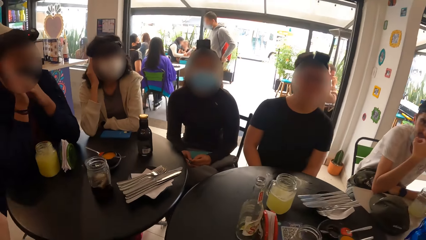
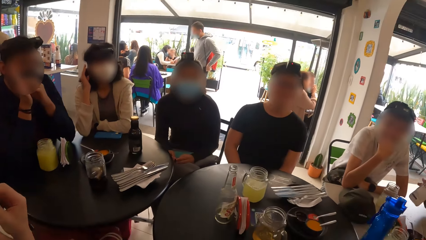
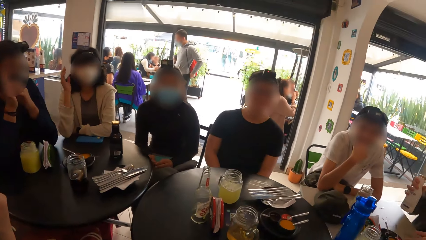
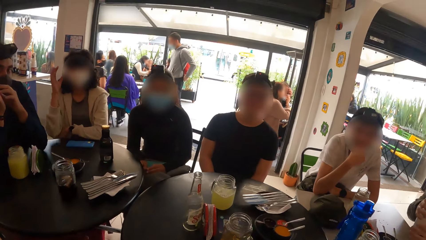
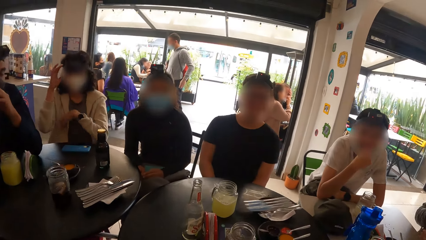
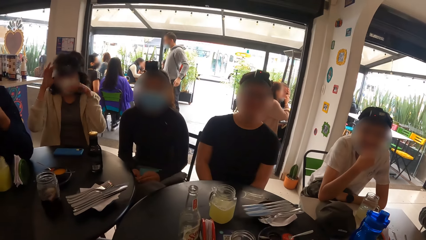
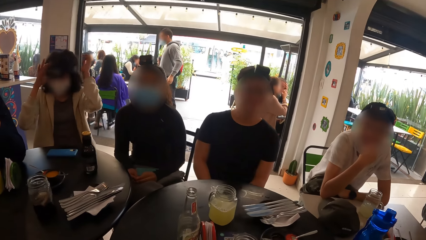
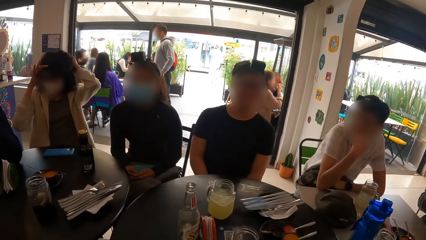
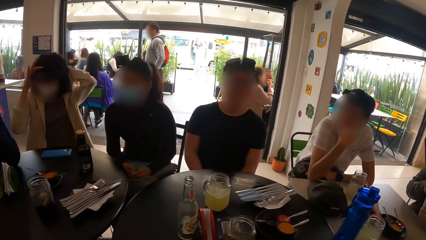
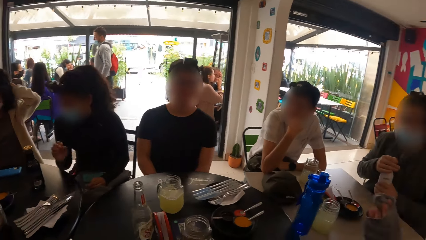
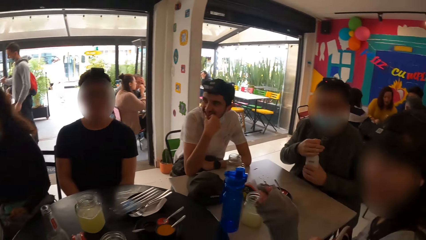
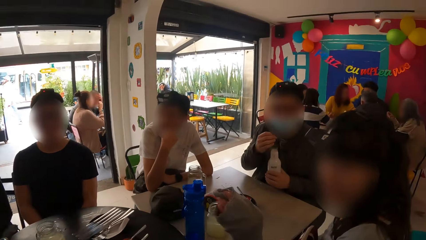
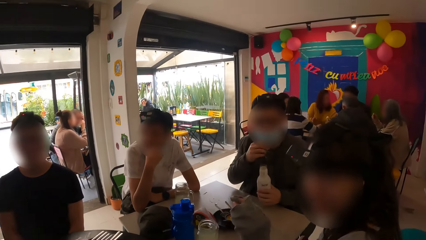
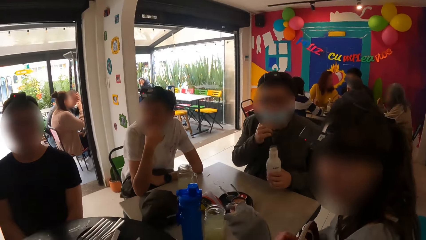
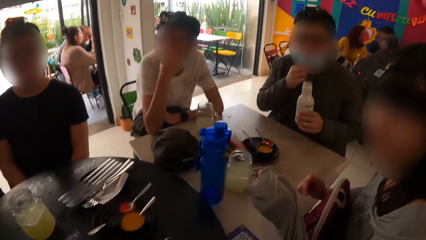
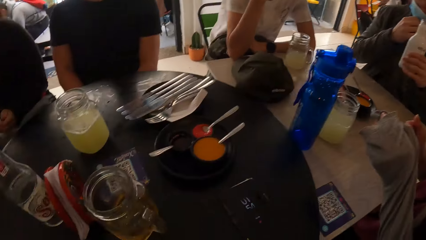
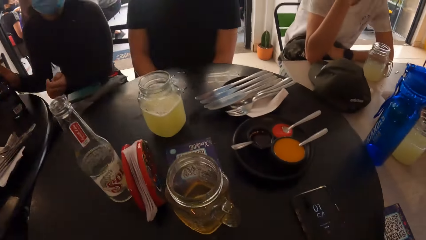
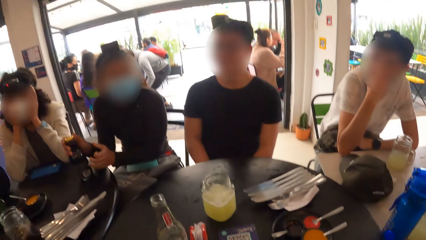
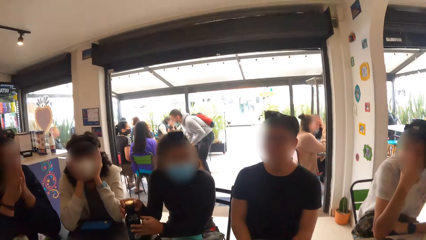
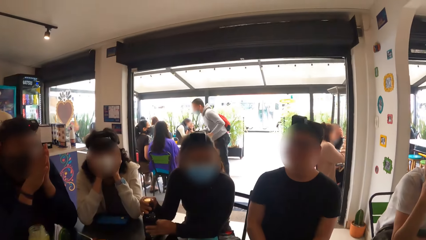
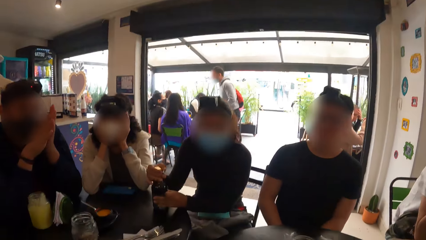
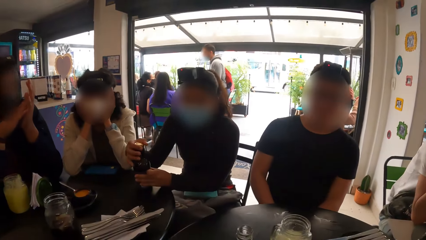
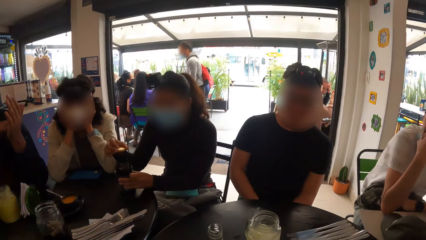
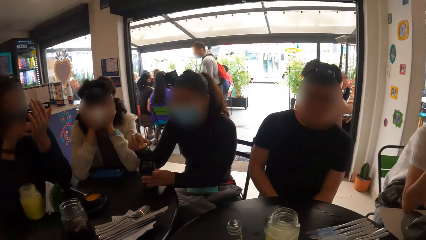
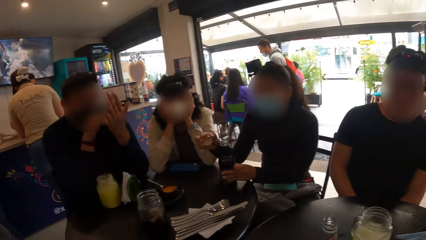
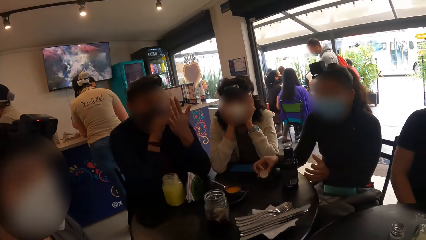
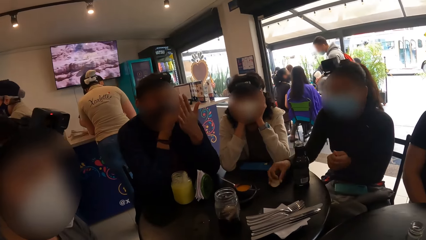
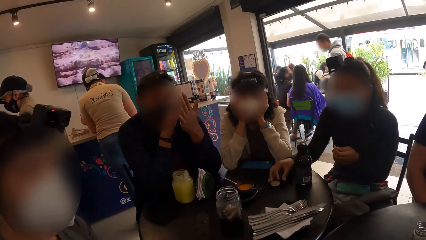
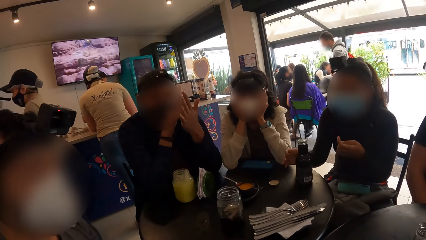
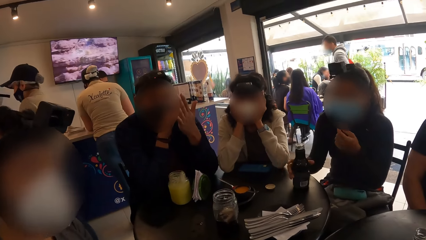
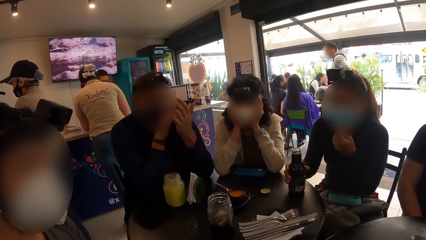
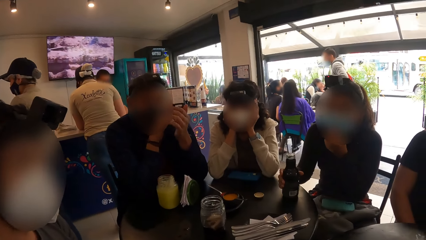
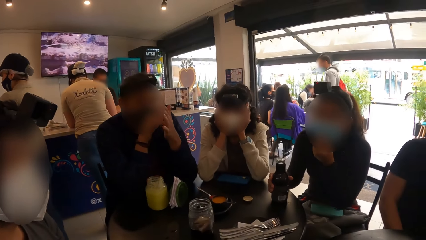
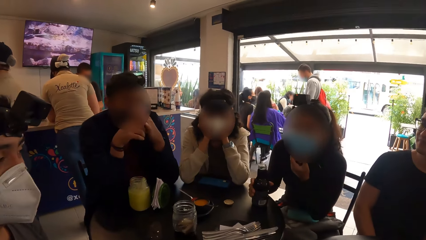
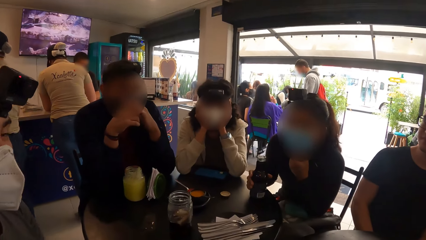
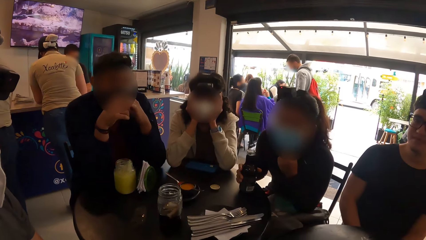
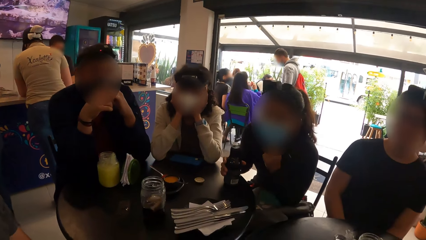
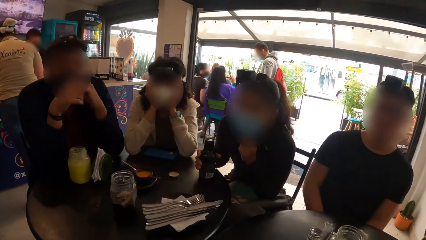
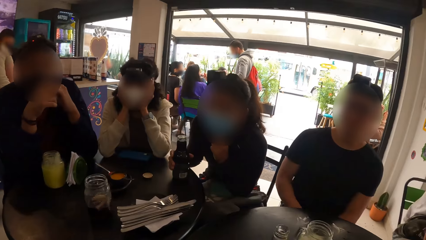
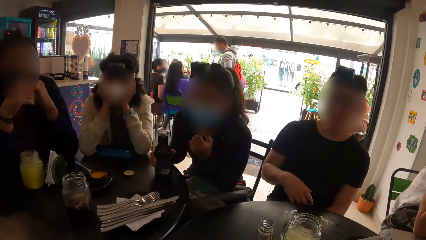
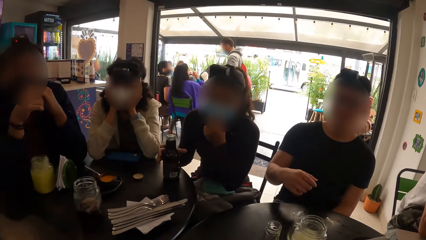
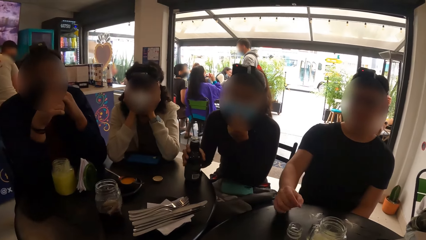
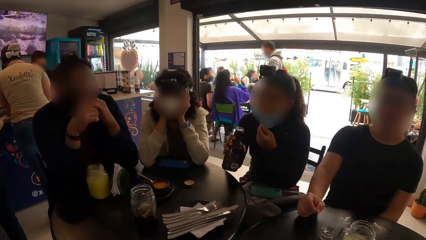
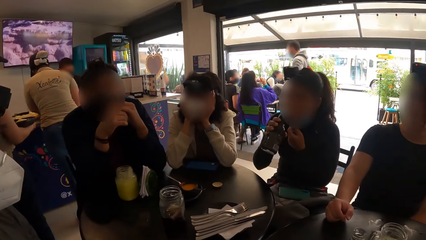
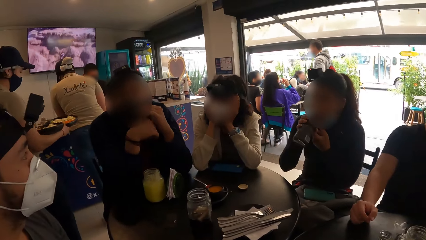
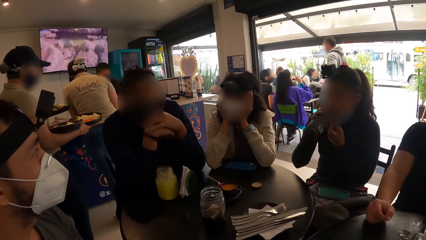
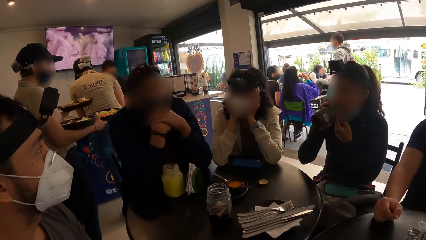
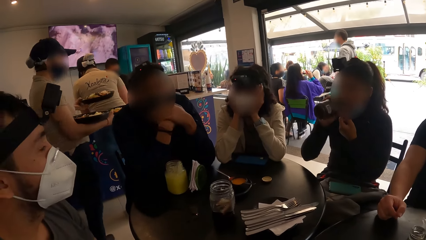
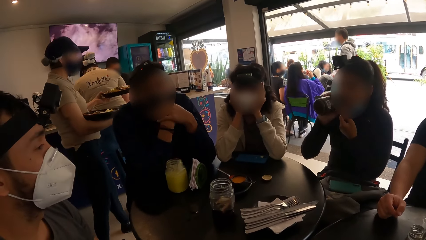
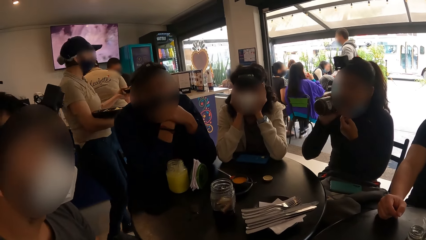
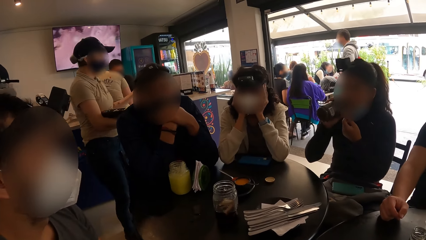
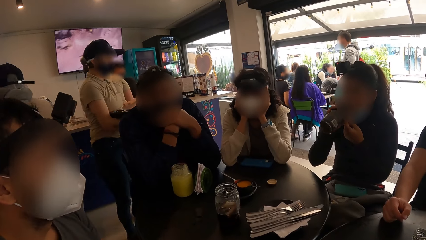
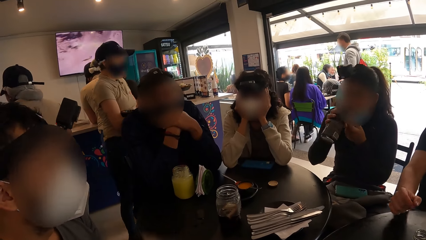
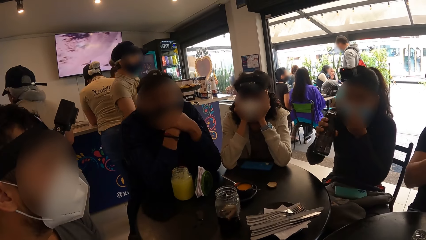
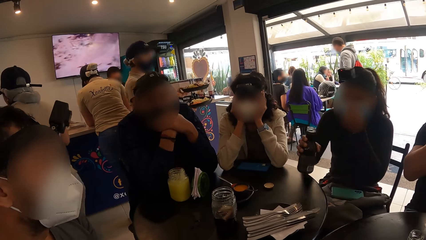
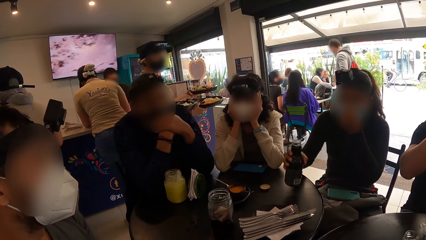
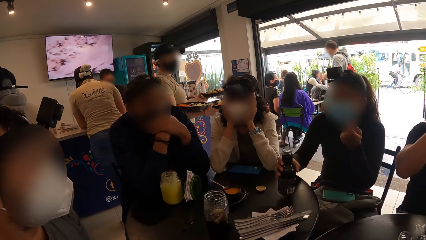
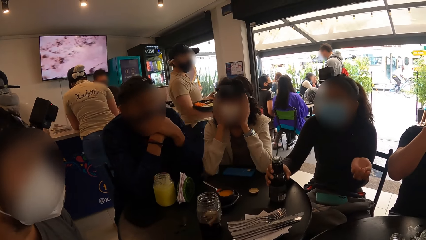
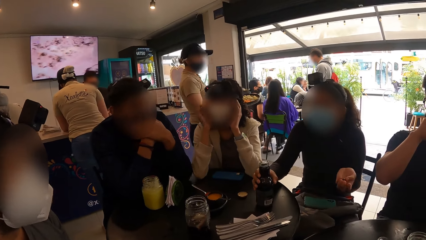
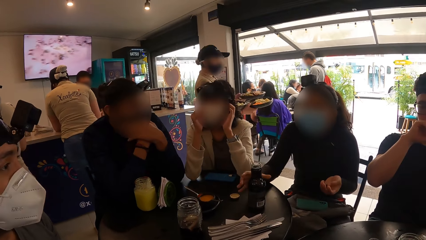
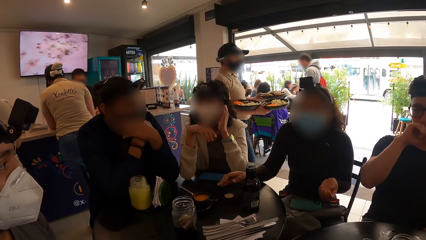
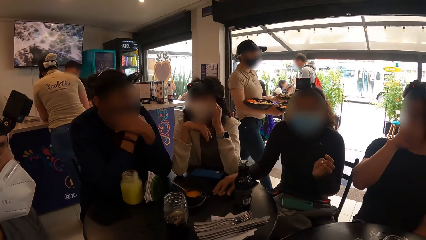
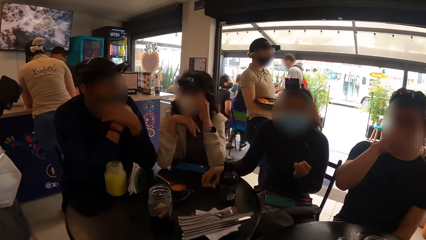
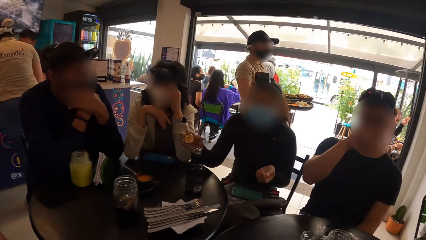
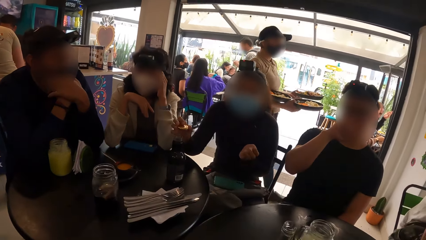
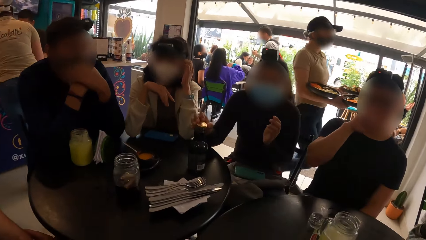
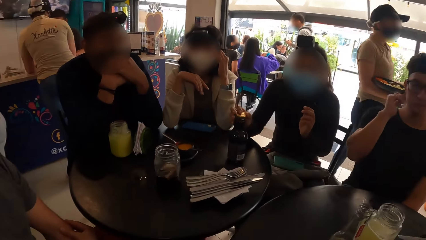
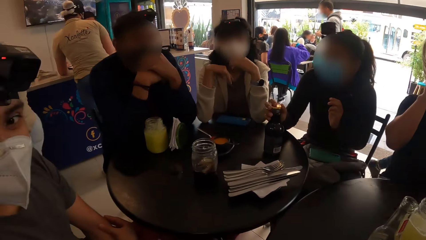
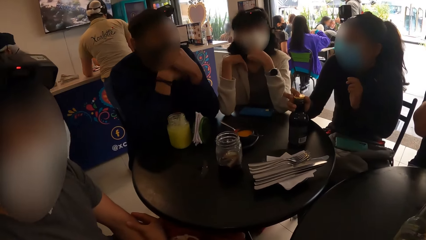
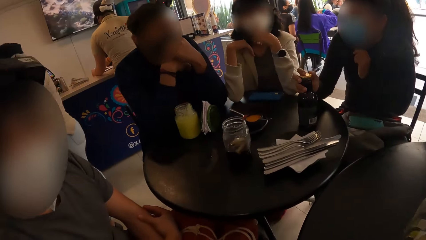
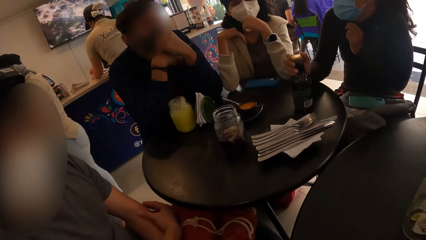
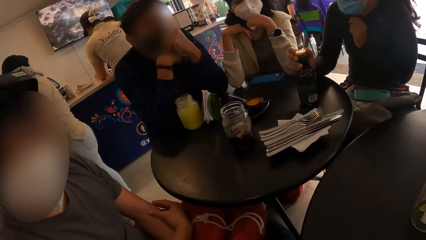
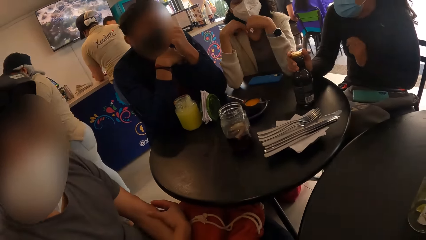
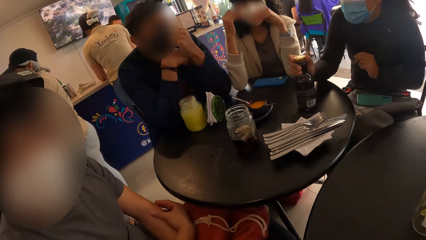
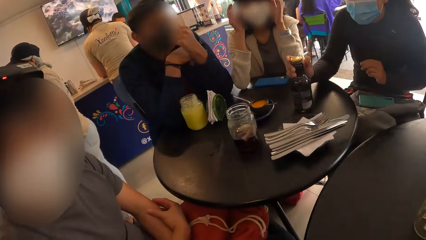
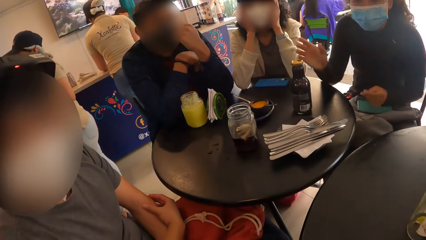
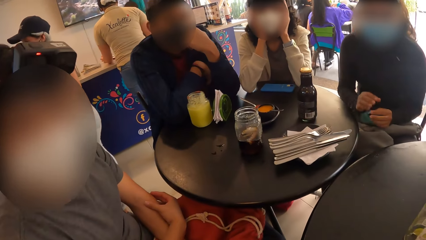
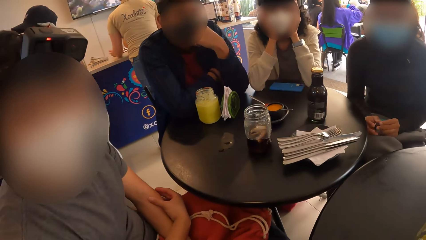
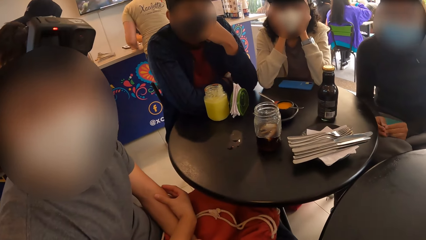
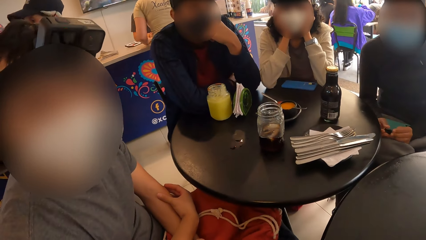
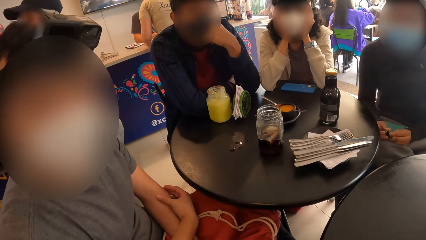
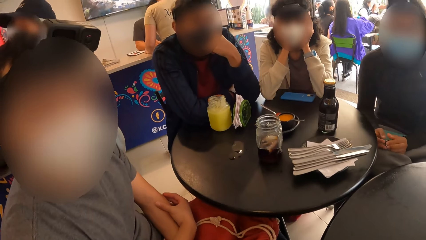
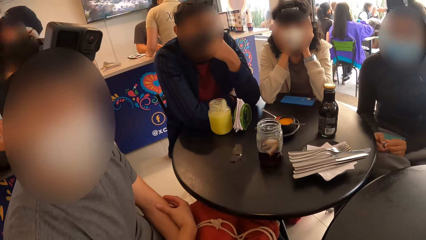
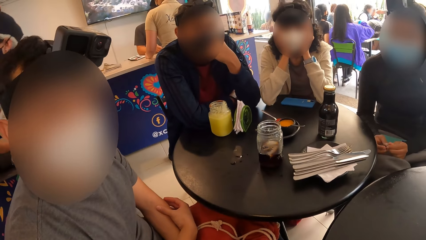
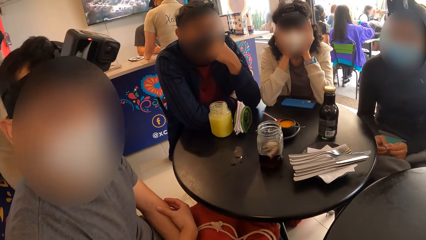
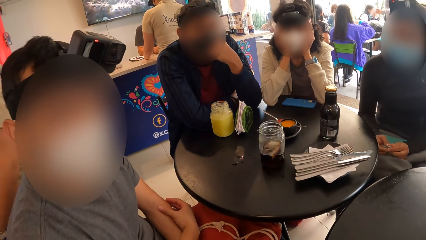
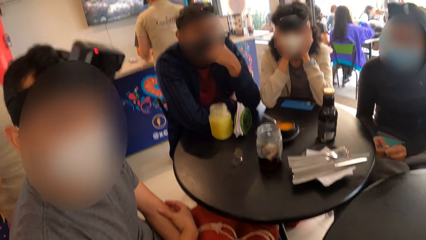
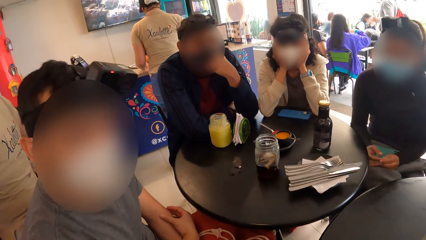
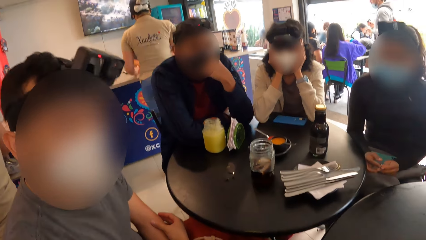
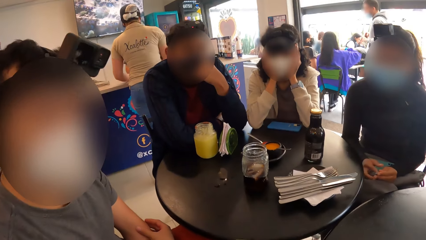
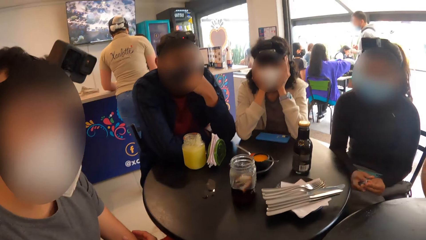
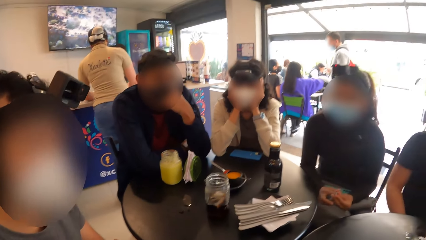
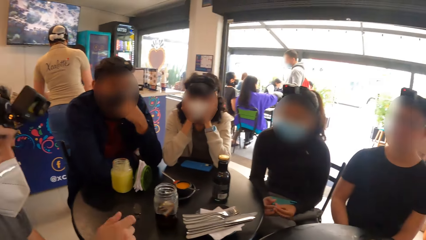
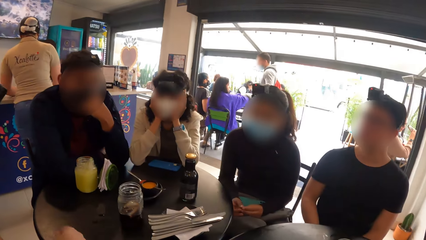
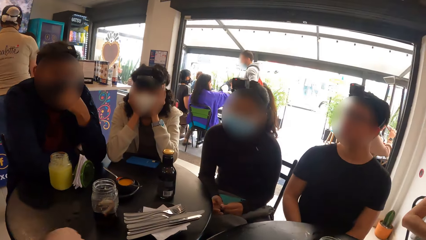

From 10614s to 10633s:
A woman touches a camera on her head with both hands. The camera wearer looks around. Another woman touches the bottle of milk on the table with both hands. The first woman touches her face with both hands. The other woman removes the lid of the bottle of milk to the table. The other woman holds the bottle of milk on the table with her right hand. The other woman drinks from the bottle of milk with her right hand. A man puts his hand on the table. A waiter walks. The other woman drops the bottle of milk to the table from her right hand. The other woman lifts the lid of the bottle of milk from the table with her right hand. The waiter walks. The other woman covers the bottle of milk on the table with the lid in her right hand. The first woman adjusts the facemask on her face with her left hand. The other woman moves the bottle. The first woman touches her face with both hands. Another man touches his face with his left hand. The camera wearer looks around.
